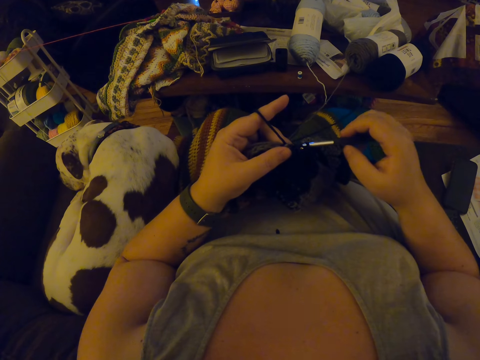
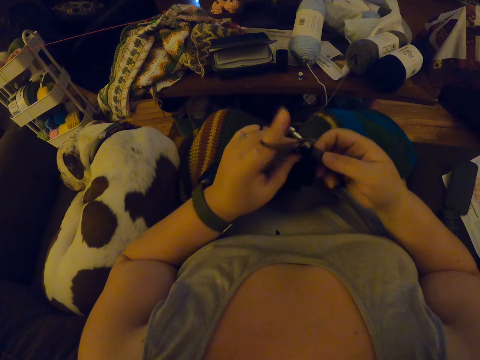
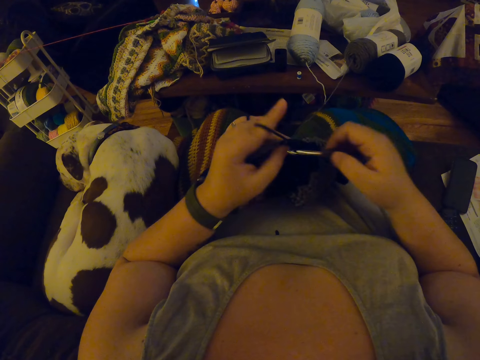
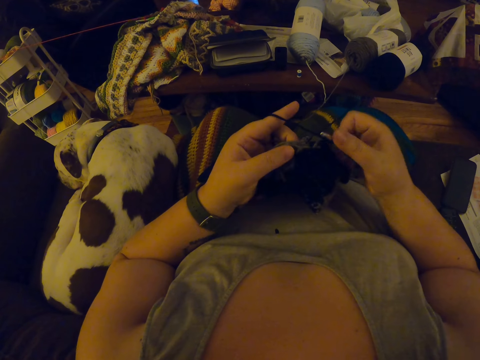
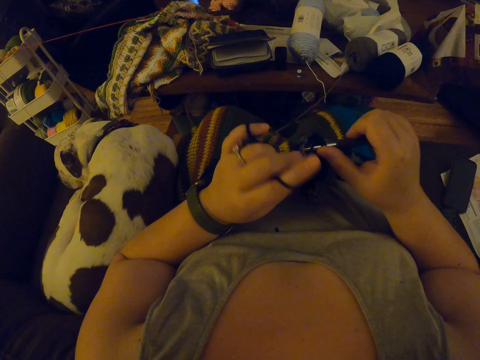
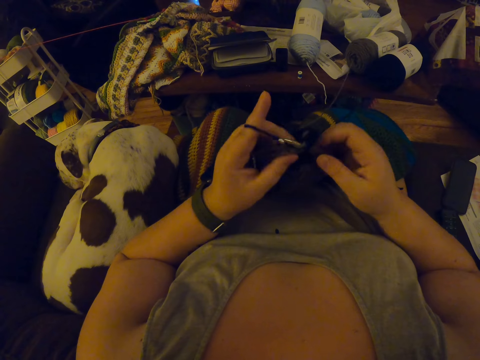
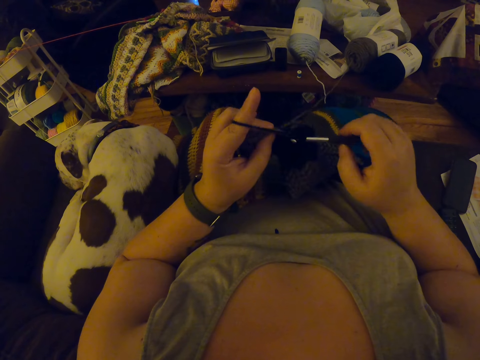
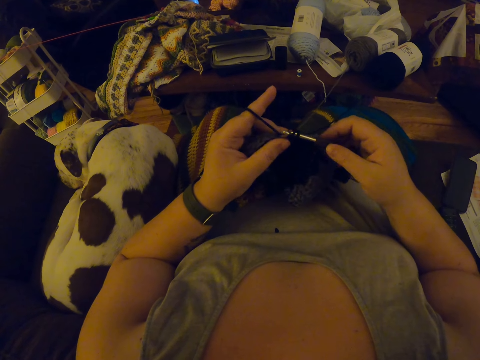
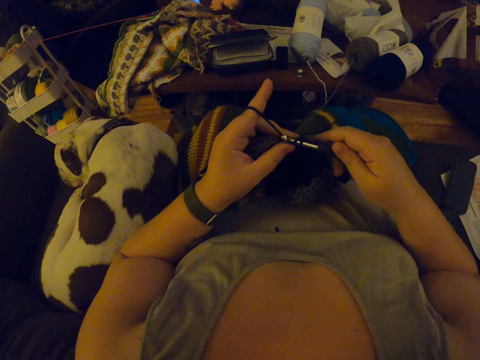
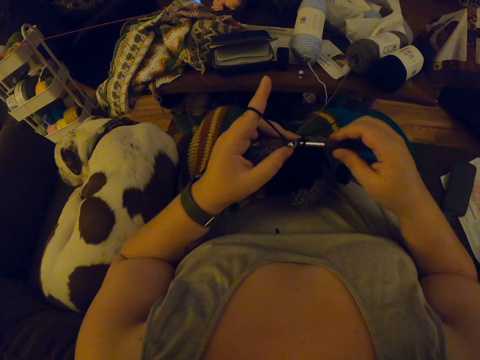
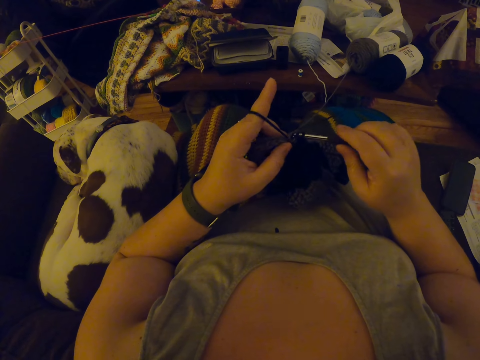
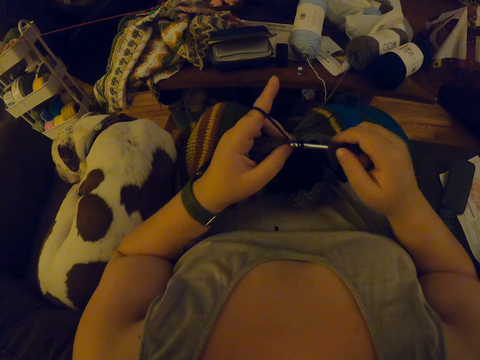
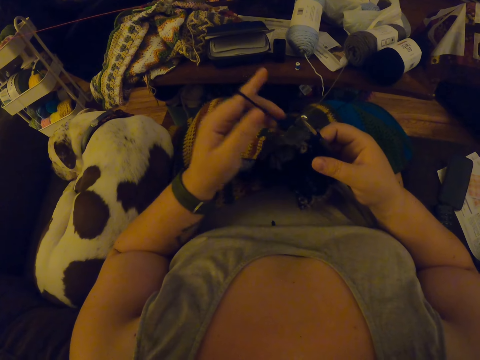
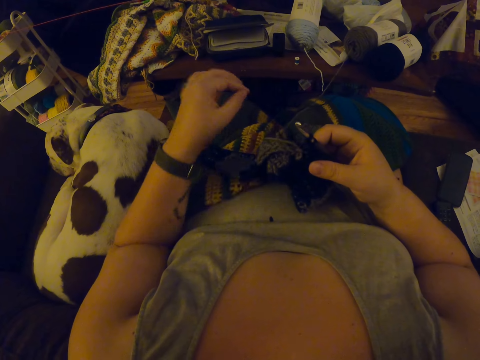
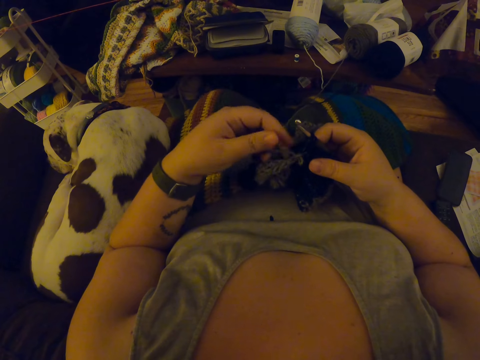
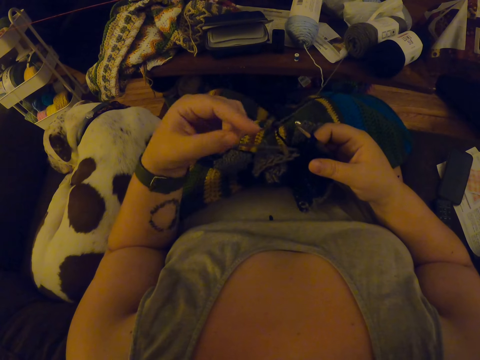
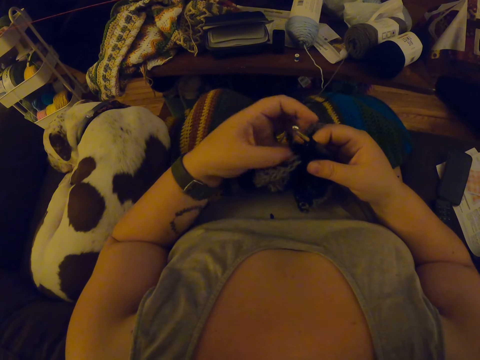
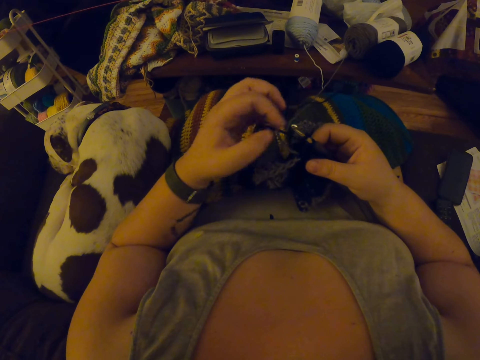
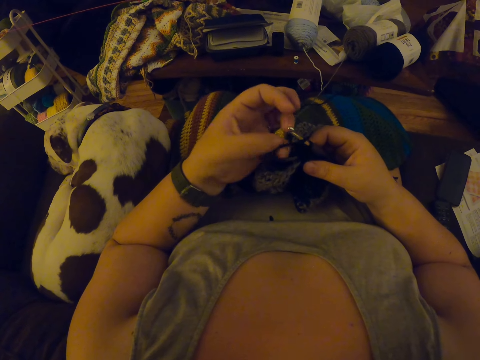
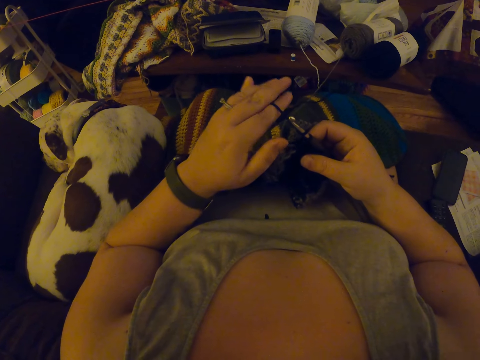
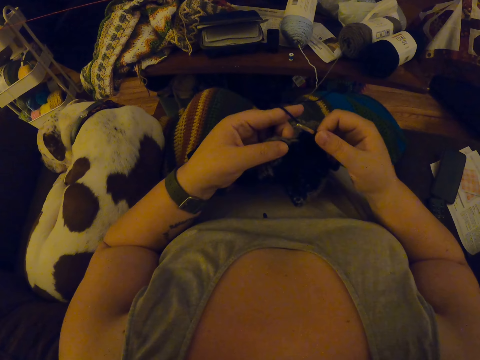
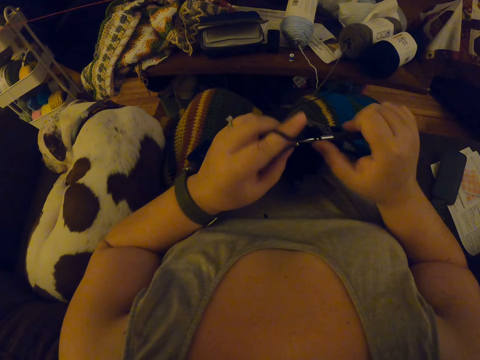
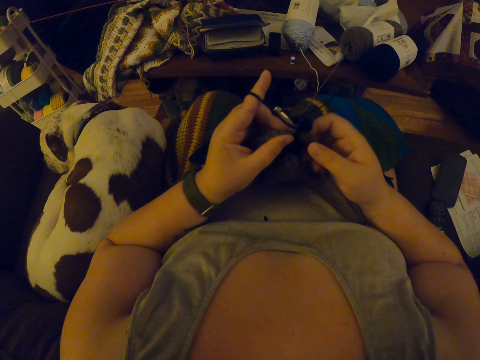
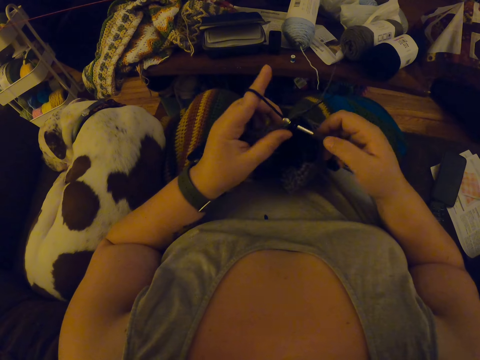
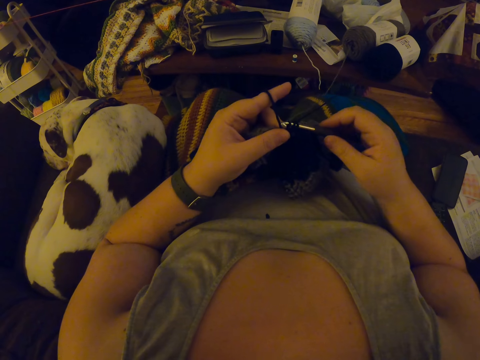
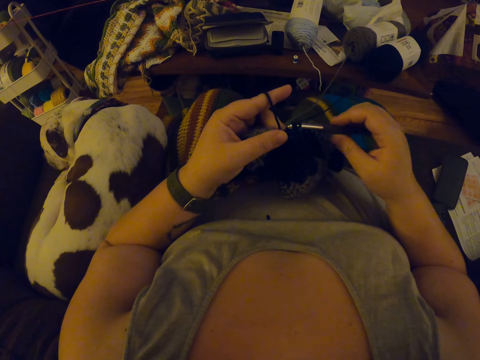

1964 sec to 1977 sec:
The camera wearer moves the yarns with her fingers. She twists a yarn on her finger. She knits a garment with the yarn and a crochet hook.

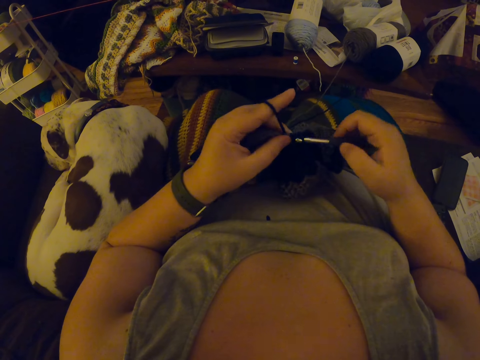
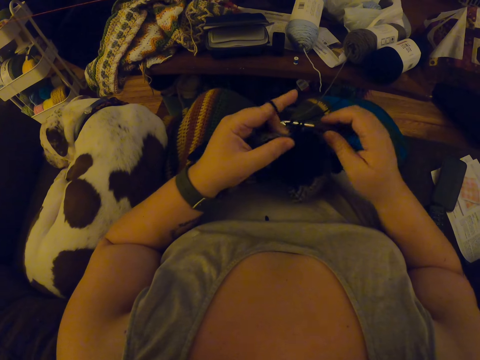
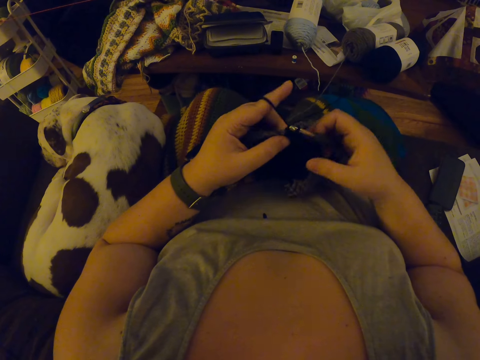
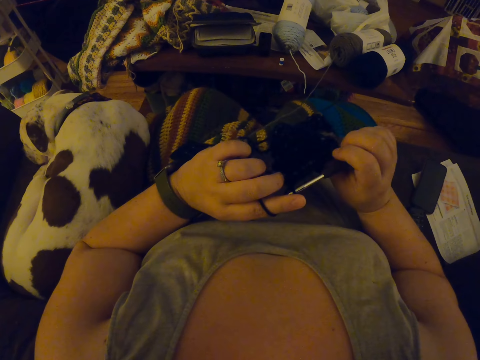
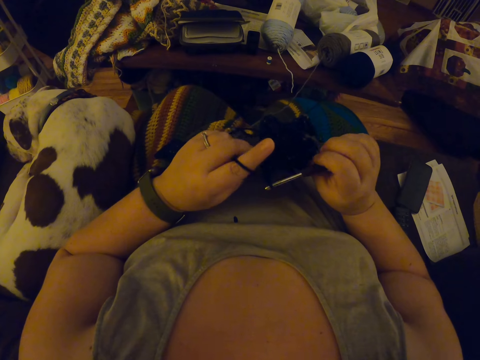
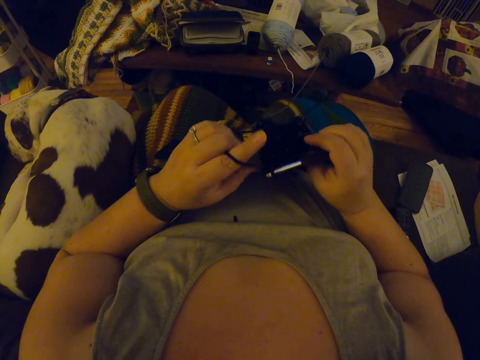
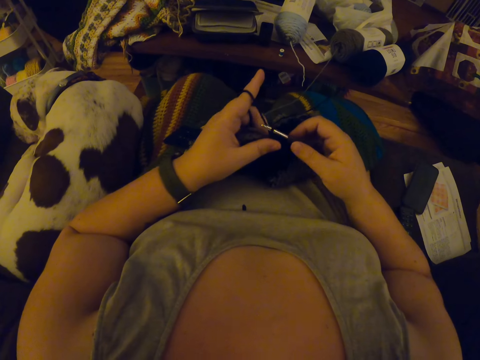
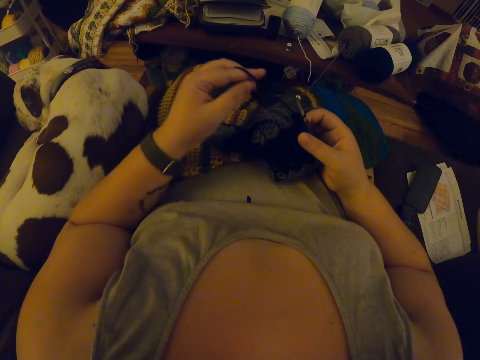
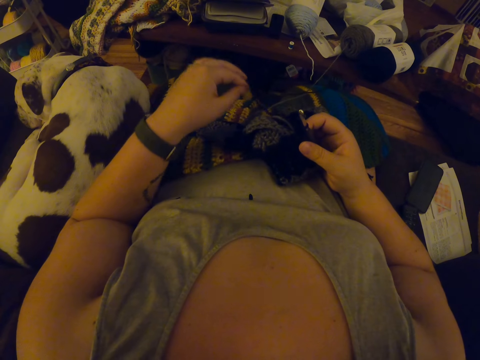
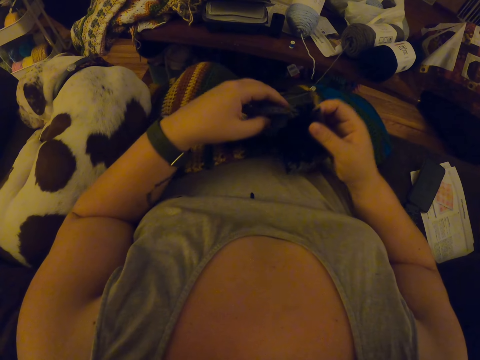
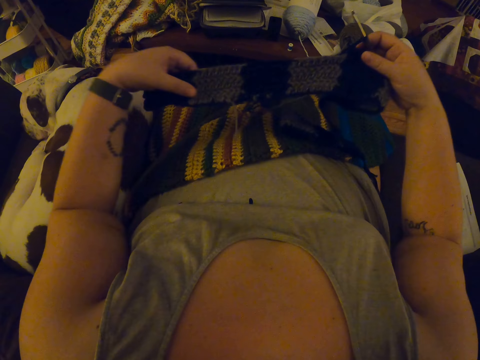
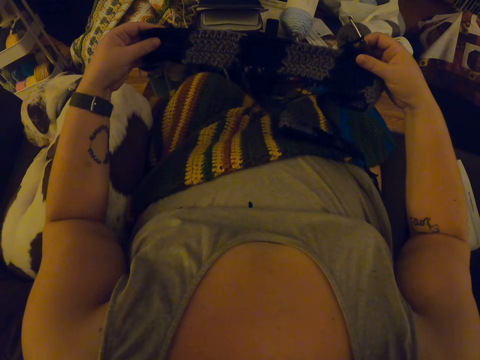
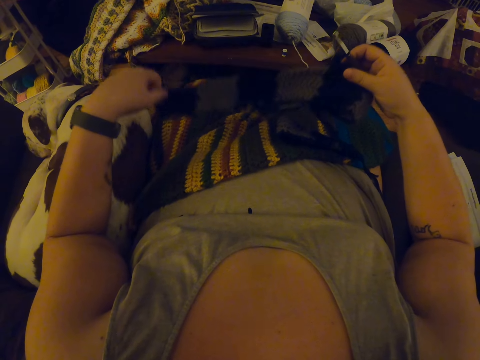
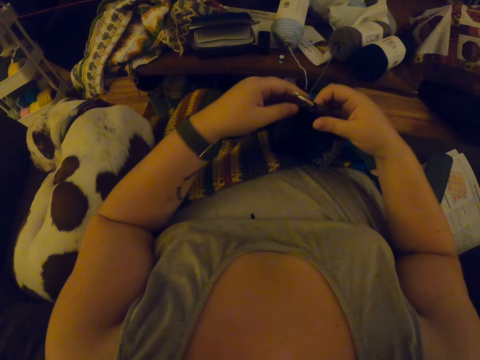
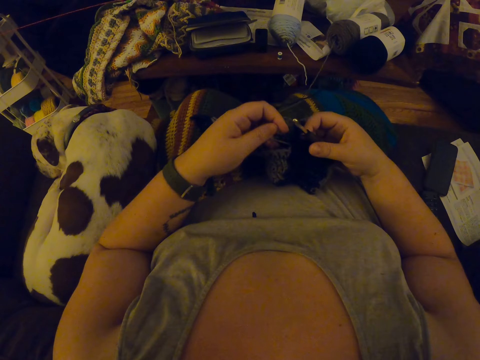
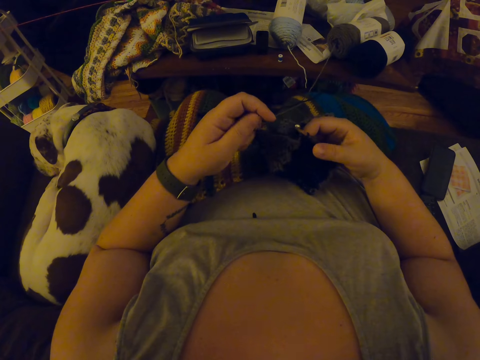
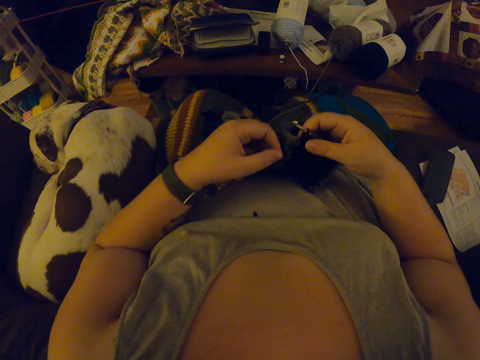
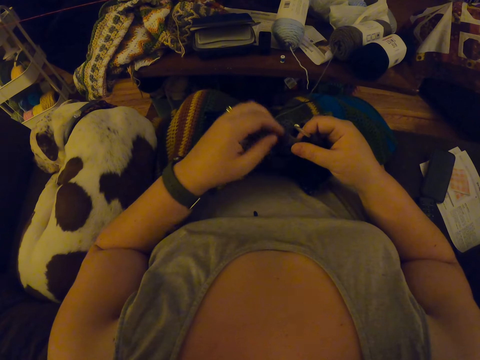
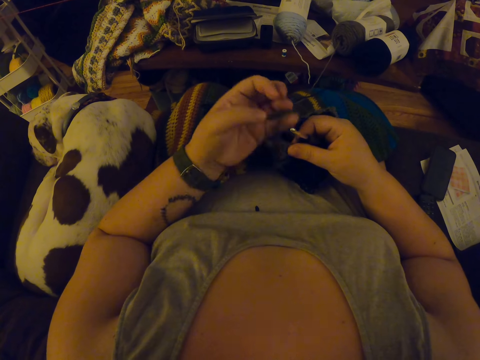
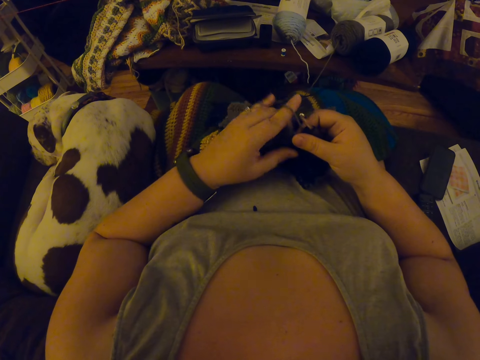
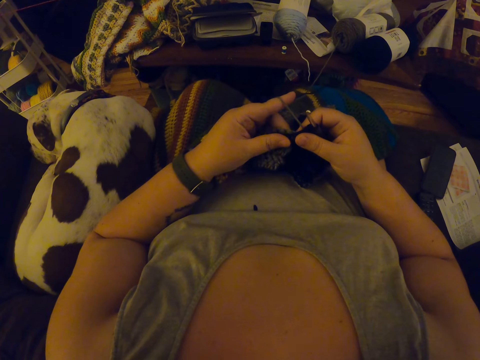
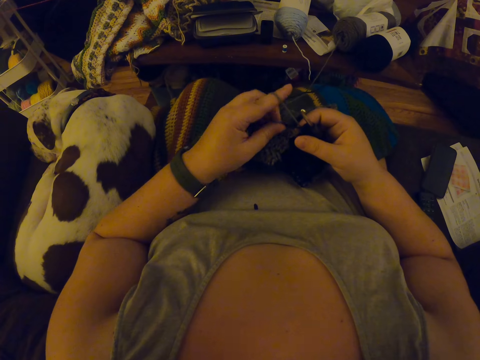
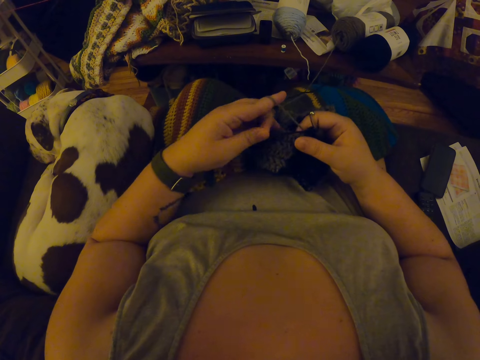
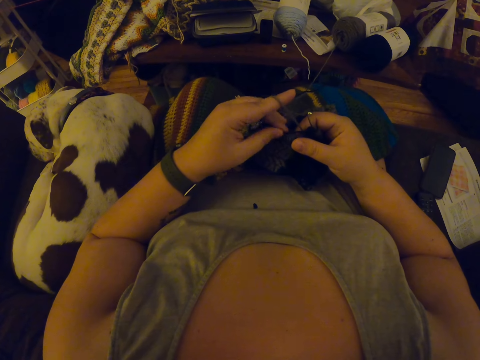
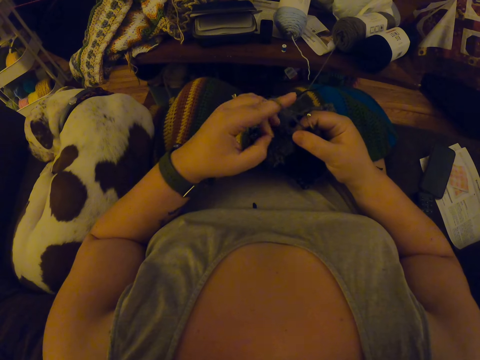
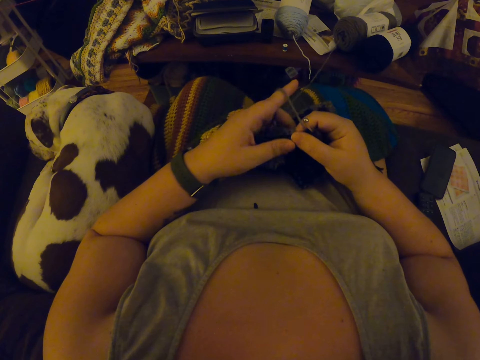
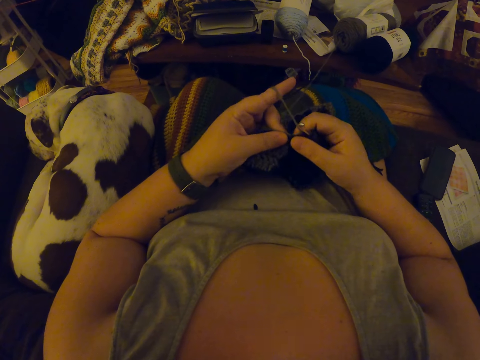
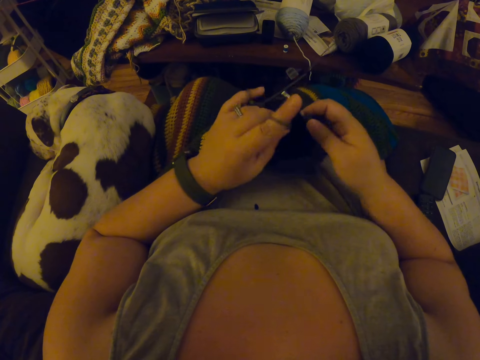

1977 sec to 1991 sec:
The camera wearer turns the garment with her hands. She pulls a yarn with her finger. She adjusts the crochet with her hands. She lifts the garment with her hands. She pulls the yarn with her fingers. She crochets the yarn with a crochet hook. She twists the yarn on her finger. She pulls the yarn with her fingers.
